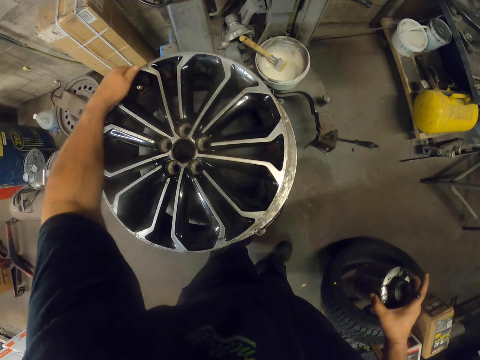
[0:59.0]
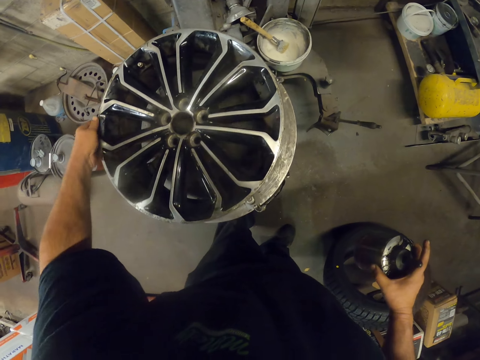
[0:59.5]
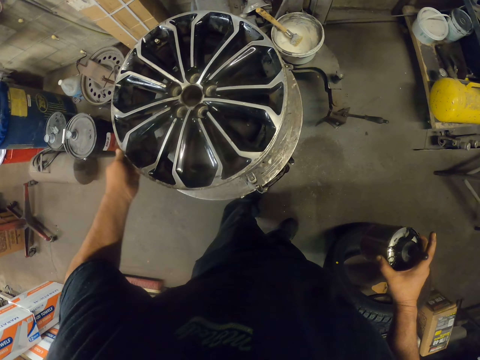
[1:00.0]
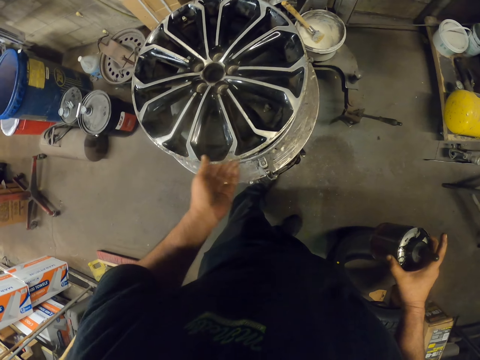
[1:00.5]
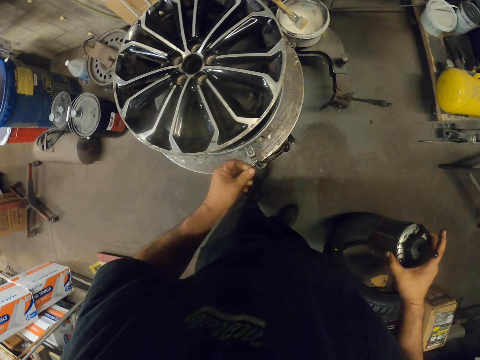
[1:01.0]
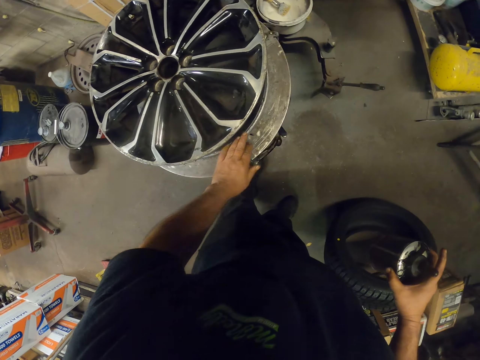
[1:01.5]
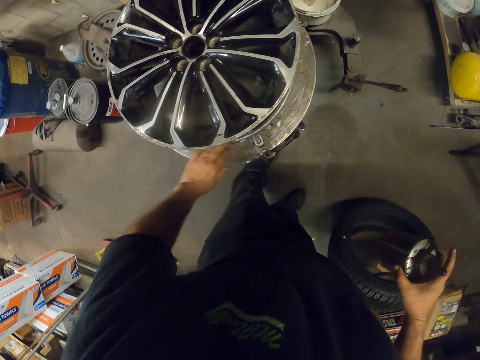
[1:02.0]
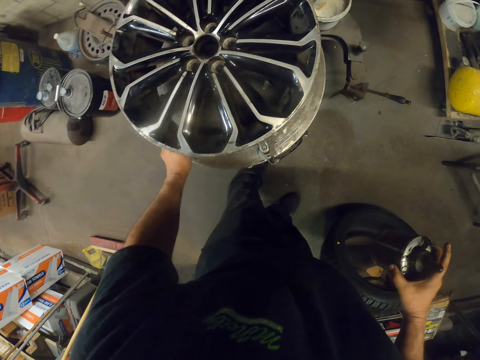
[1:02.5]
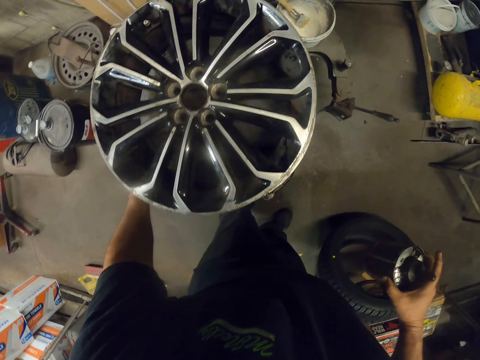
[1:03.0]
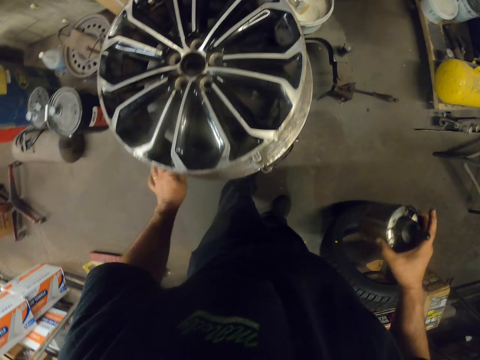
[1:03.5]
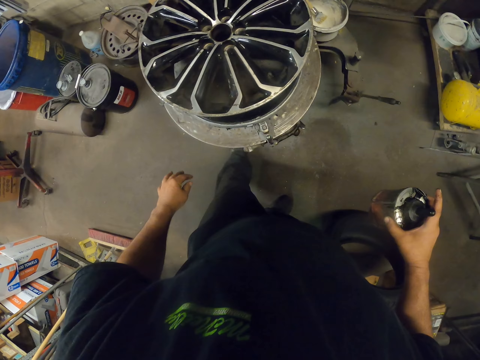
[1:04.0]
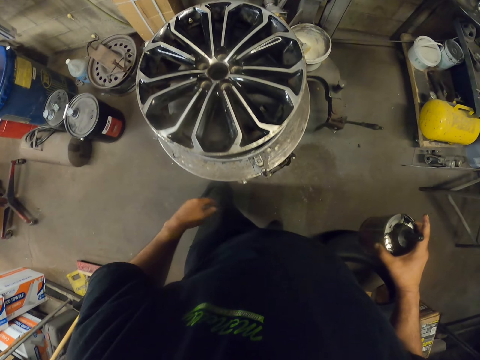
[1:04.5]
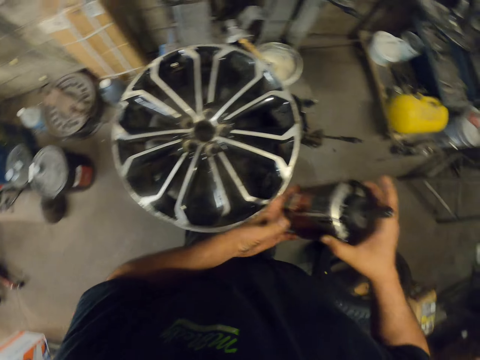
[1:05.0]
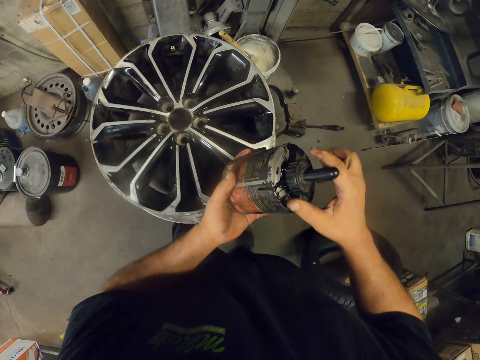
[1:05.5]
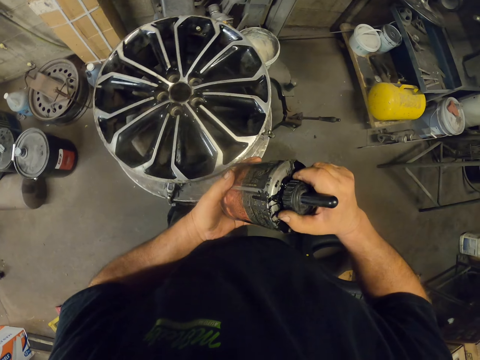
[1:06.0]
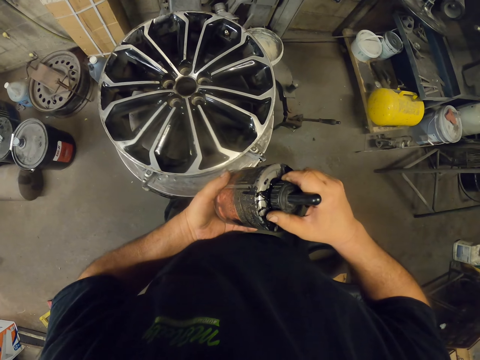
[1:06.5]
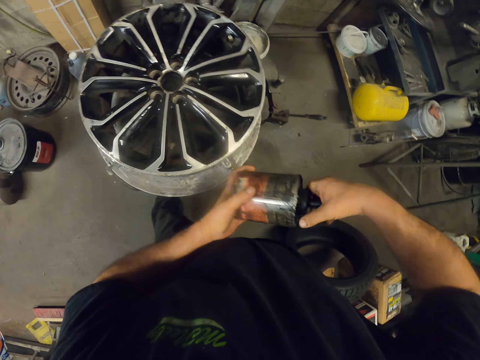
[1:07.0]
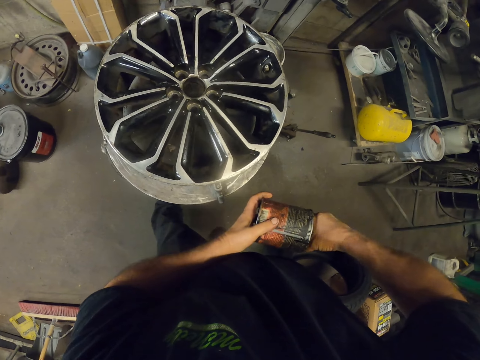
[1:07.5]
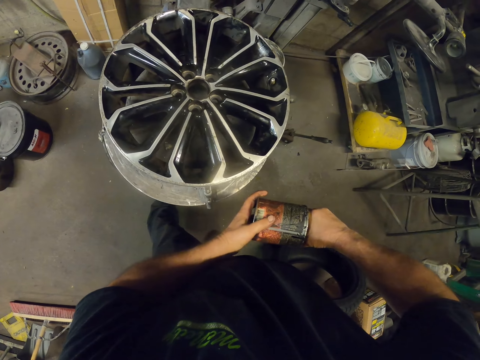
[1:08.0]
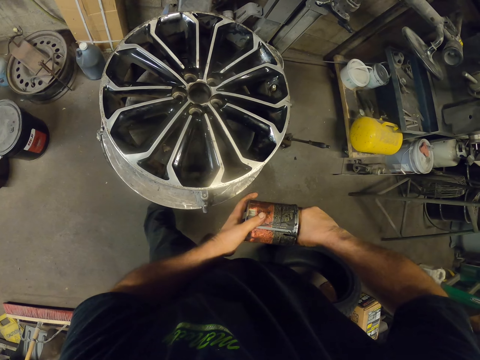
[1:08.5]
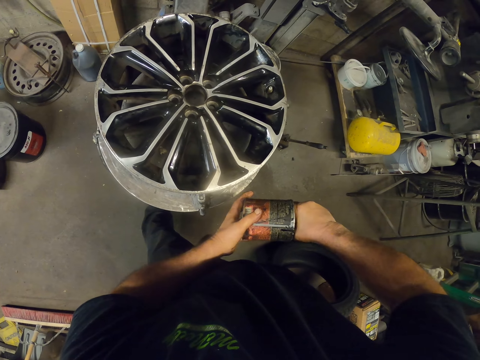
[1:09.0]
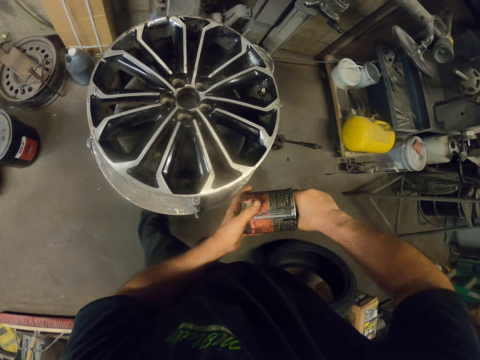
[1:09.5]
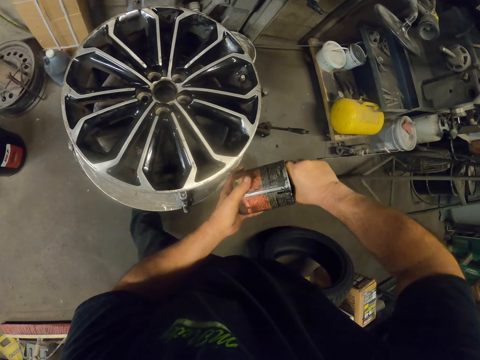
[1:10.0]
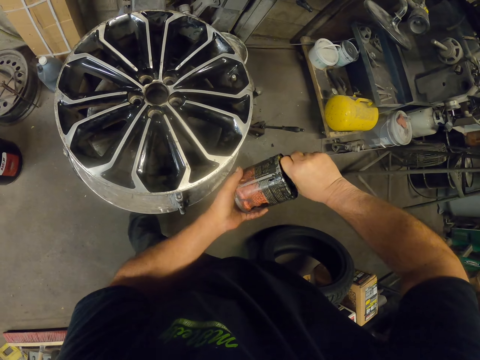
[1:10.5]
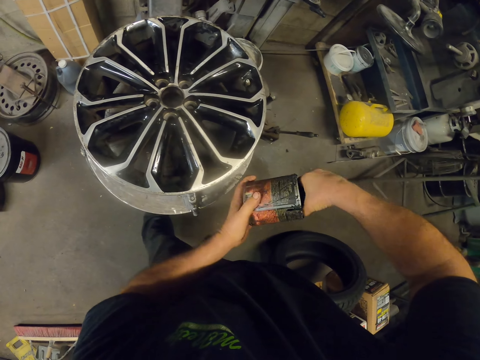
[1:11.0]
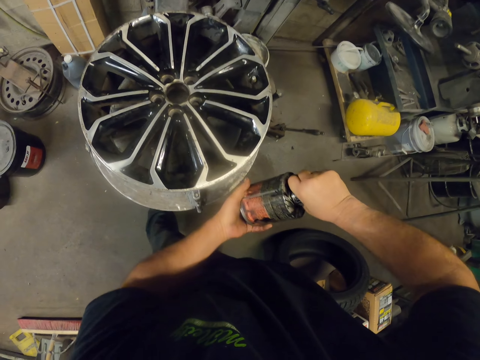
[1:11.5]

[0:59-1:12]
The camera wearer rubs his hand. He moves the hand around the rim. He holds with both hands. He opens the lid of the oil can.
